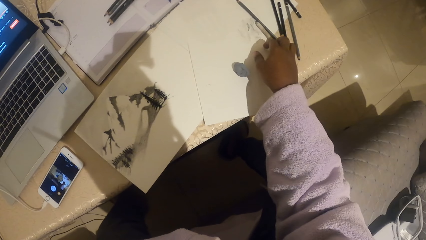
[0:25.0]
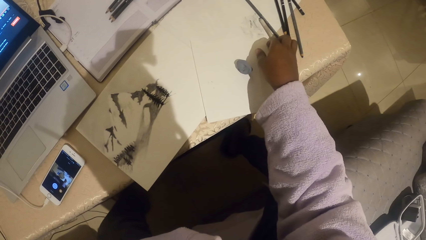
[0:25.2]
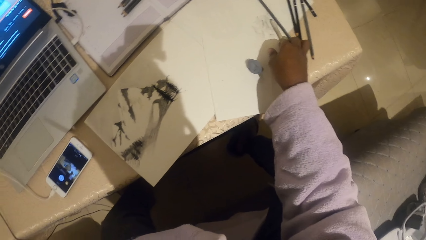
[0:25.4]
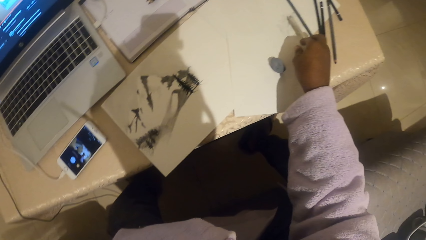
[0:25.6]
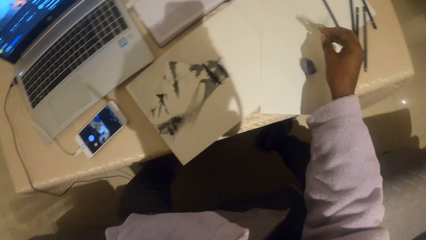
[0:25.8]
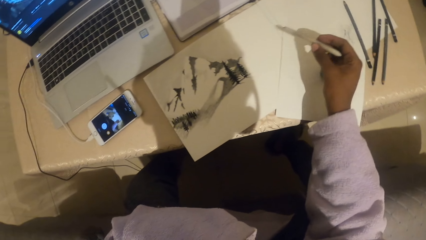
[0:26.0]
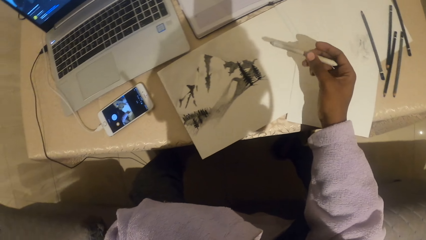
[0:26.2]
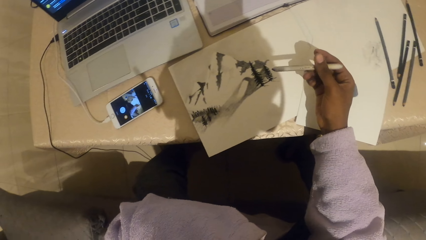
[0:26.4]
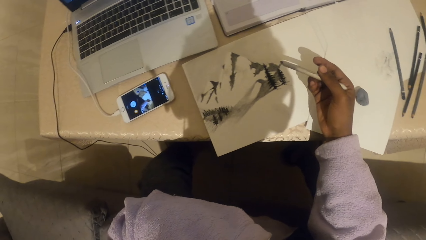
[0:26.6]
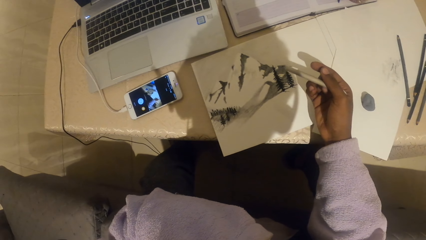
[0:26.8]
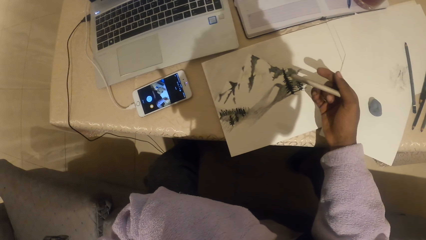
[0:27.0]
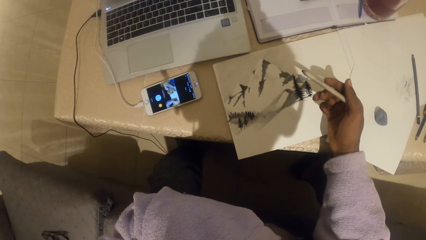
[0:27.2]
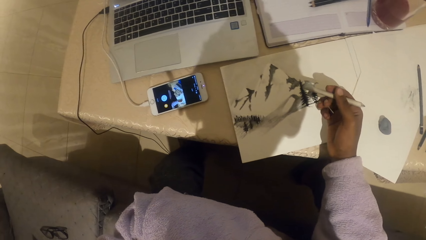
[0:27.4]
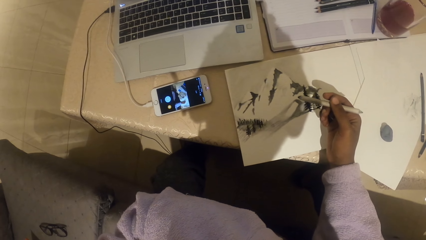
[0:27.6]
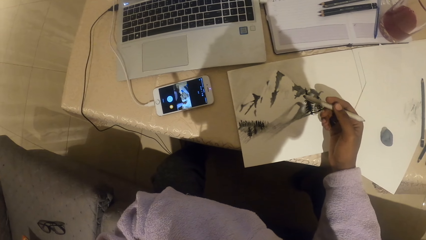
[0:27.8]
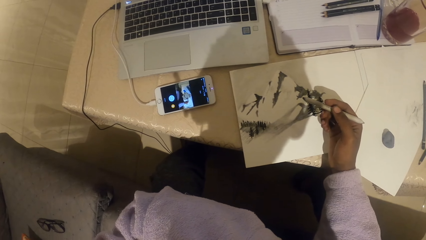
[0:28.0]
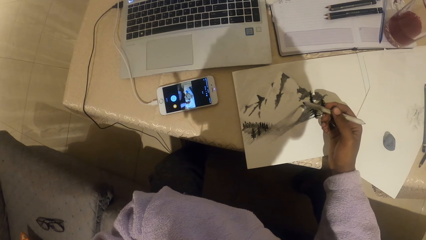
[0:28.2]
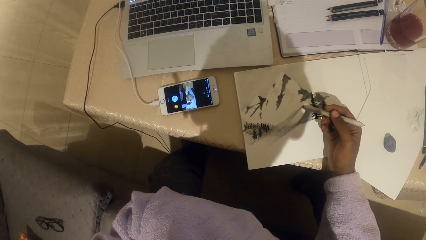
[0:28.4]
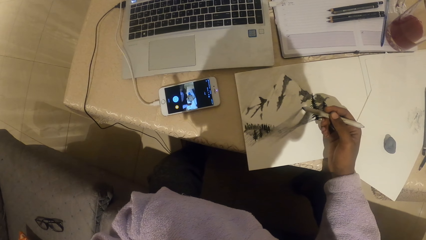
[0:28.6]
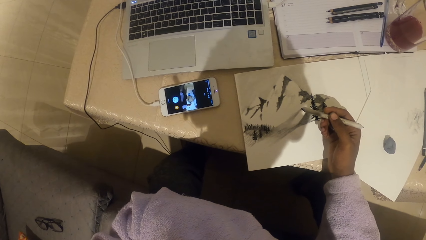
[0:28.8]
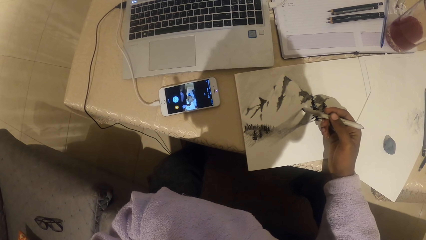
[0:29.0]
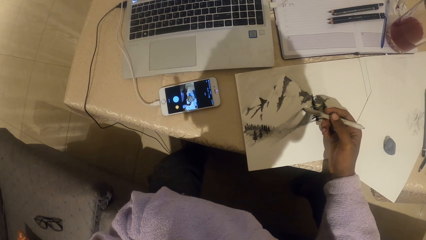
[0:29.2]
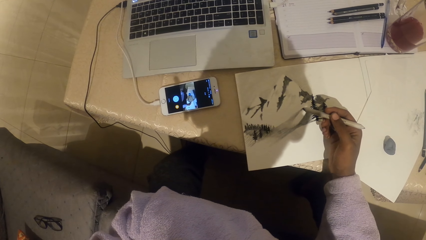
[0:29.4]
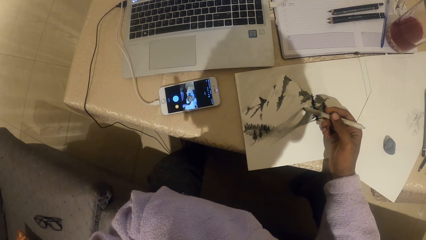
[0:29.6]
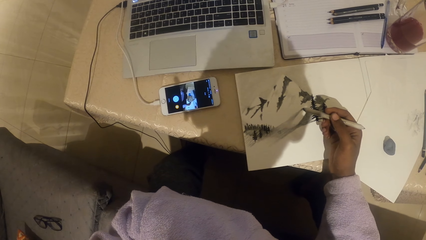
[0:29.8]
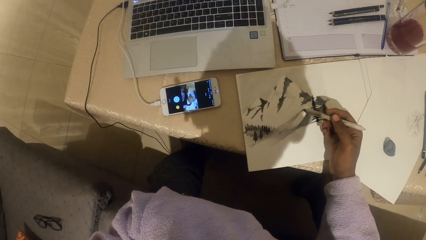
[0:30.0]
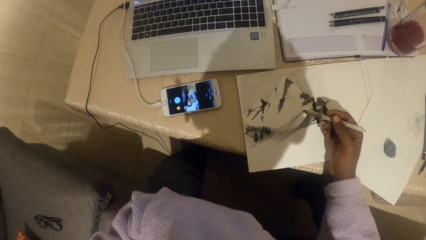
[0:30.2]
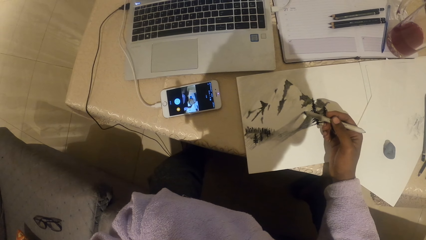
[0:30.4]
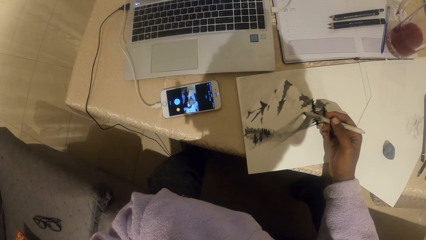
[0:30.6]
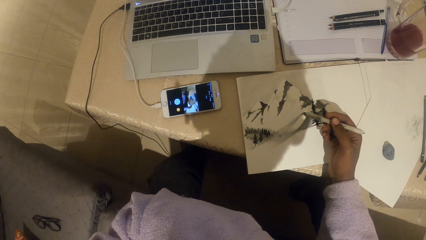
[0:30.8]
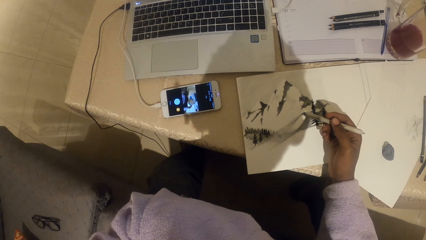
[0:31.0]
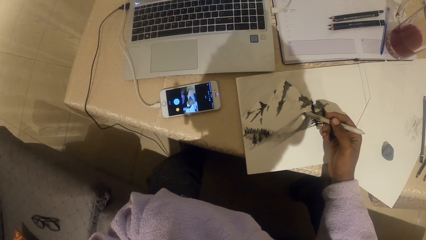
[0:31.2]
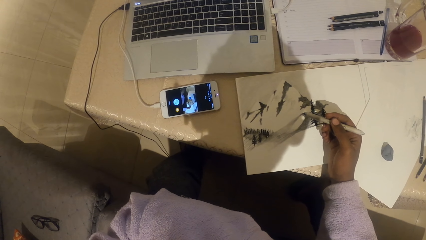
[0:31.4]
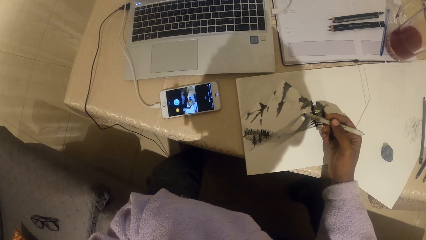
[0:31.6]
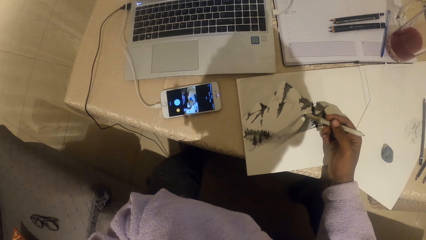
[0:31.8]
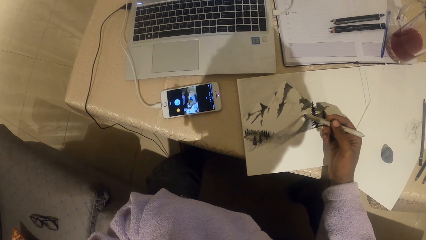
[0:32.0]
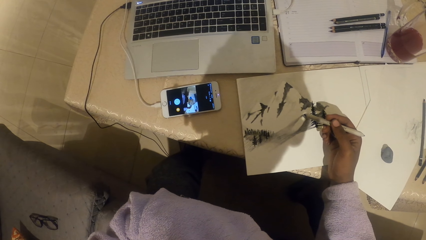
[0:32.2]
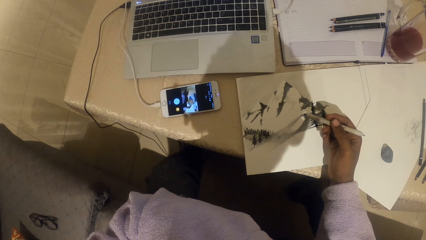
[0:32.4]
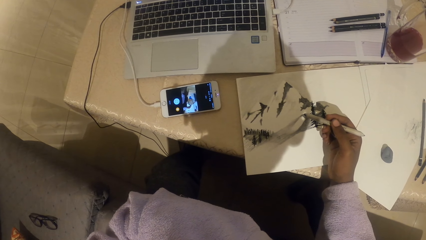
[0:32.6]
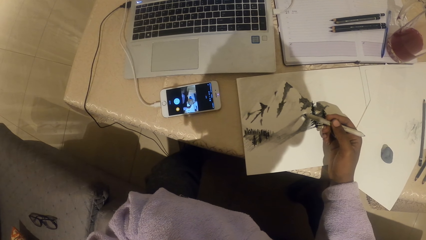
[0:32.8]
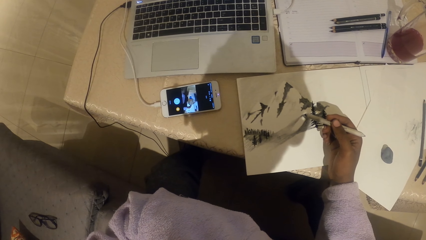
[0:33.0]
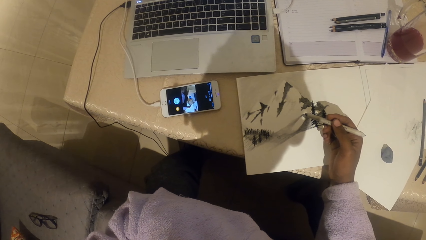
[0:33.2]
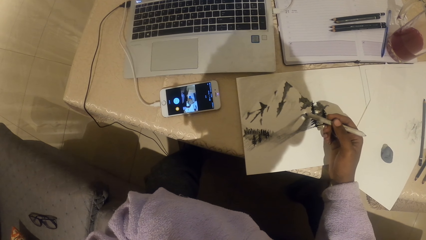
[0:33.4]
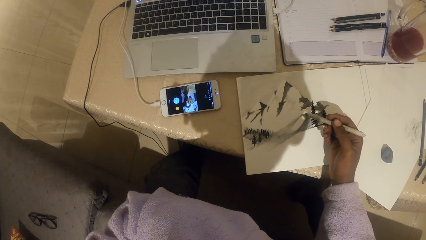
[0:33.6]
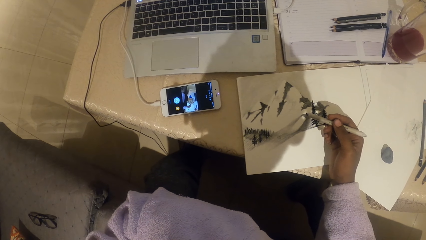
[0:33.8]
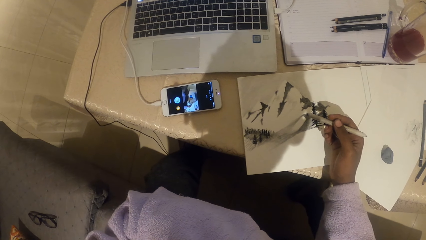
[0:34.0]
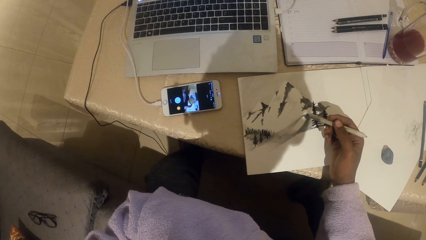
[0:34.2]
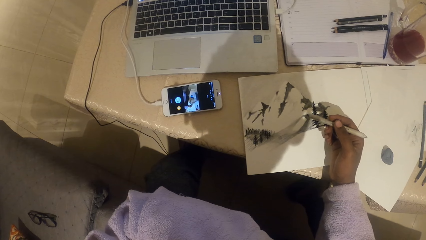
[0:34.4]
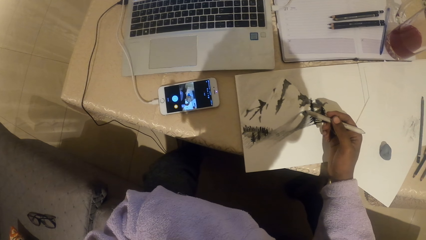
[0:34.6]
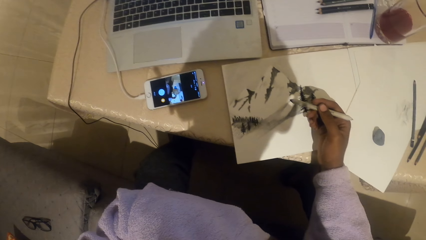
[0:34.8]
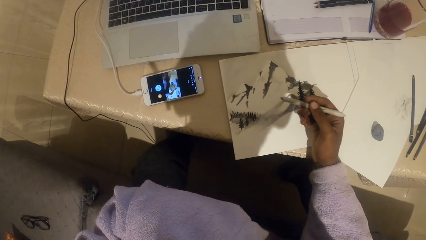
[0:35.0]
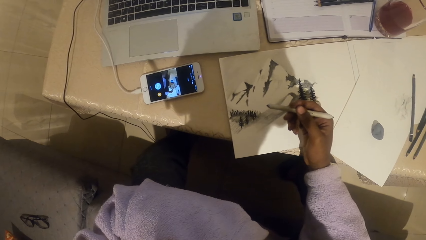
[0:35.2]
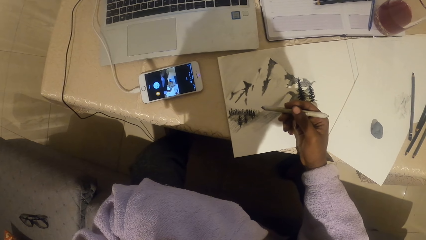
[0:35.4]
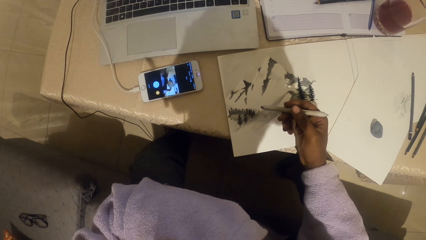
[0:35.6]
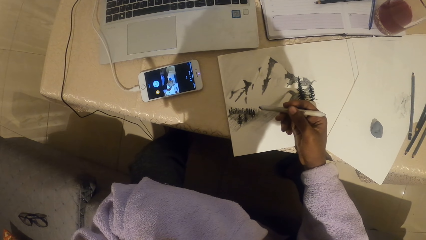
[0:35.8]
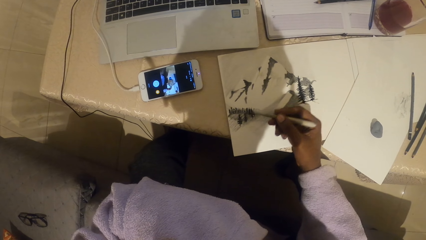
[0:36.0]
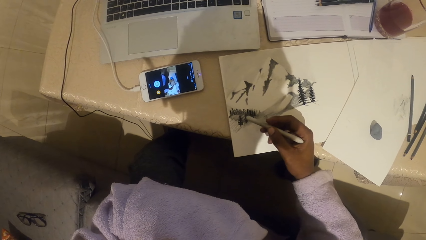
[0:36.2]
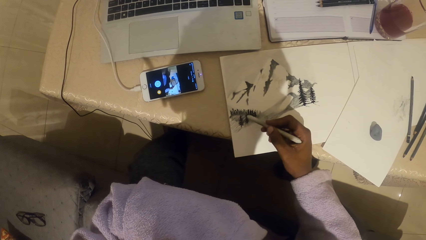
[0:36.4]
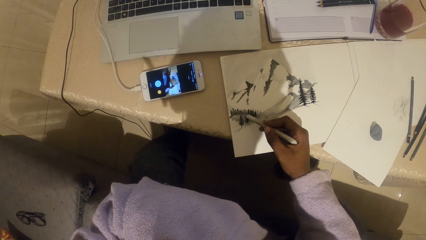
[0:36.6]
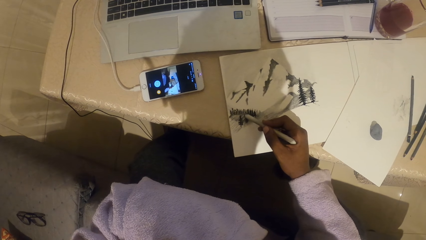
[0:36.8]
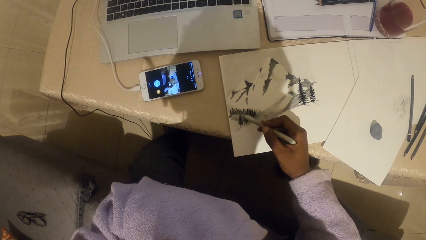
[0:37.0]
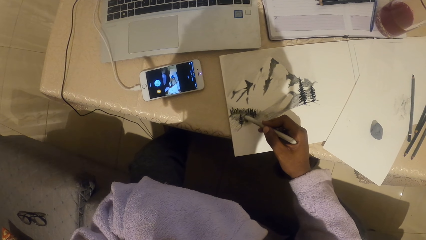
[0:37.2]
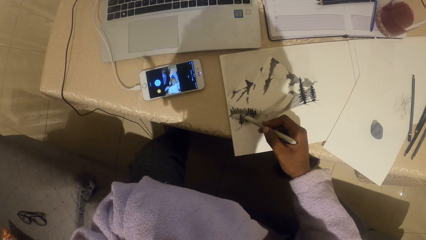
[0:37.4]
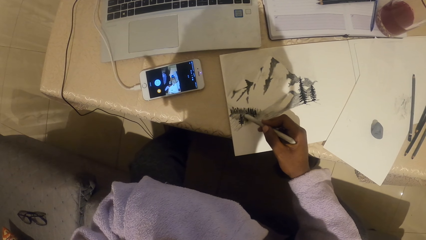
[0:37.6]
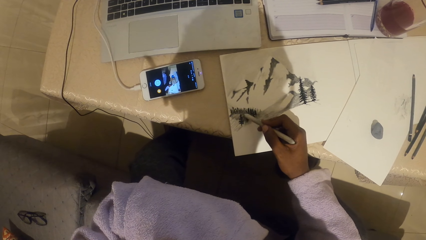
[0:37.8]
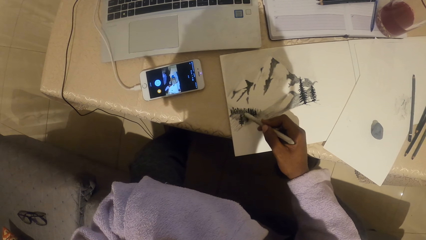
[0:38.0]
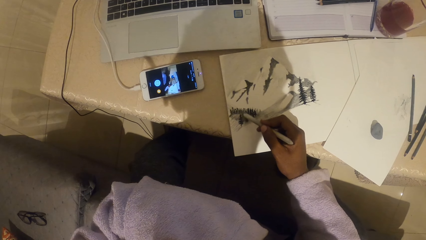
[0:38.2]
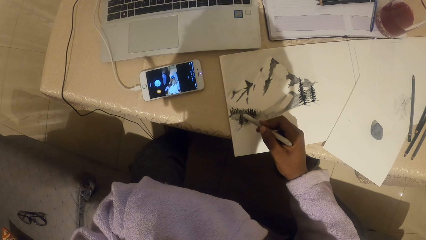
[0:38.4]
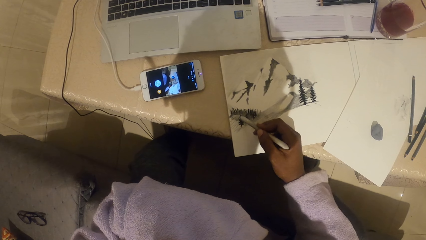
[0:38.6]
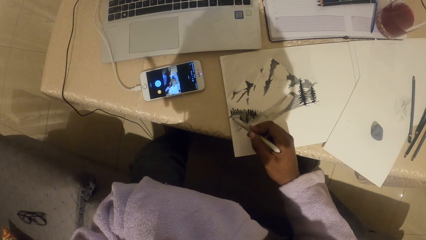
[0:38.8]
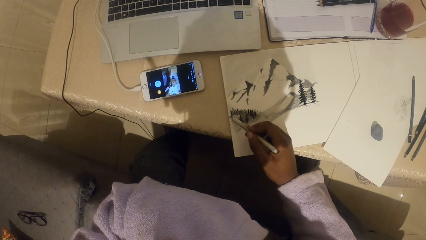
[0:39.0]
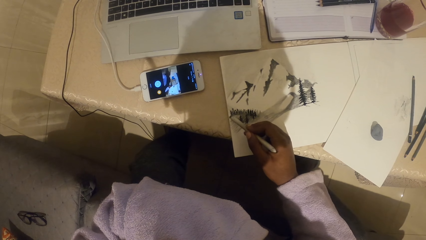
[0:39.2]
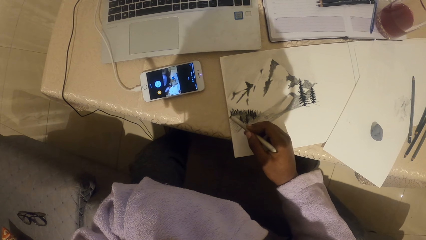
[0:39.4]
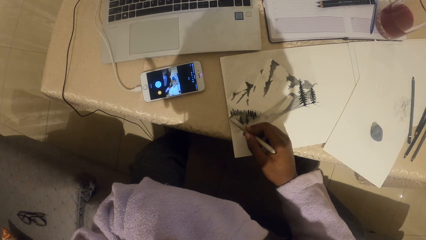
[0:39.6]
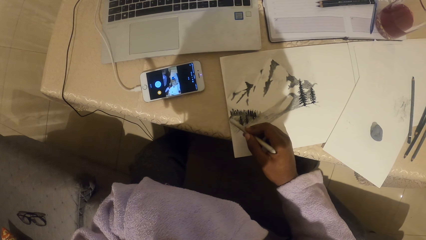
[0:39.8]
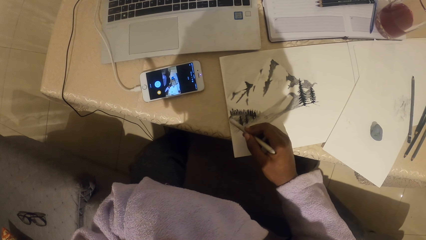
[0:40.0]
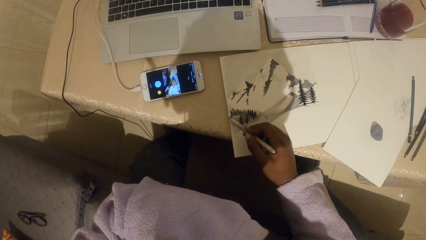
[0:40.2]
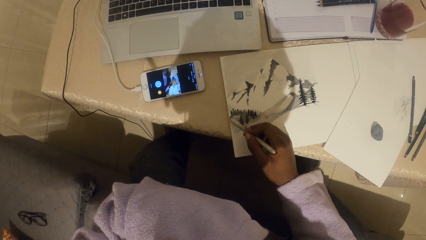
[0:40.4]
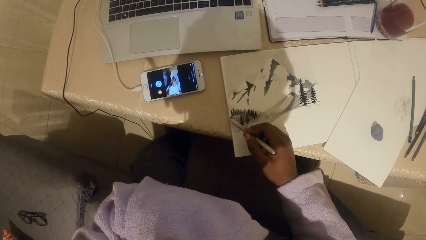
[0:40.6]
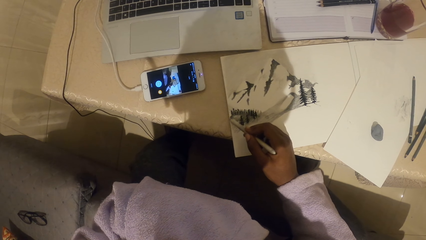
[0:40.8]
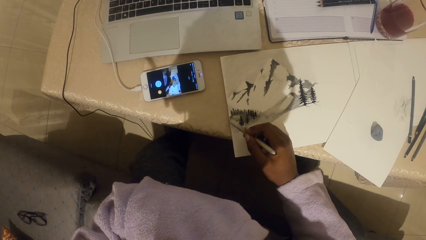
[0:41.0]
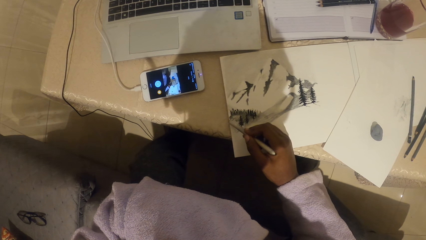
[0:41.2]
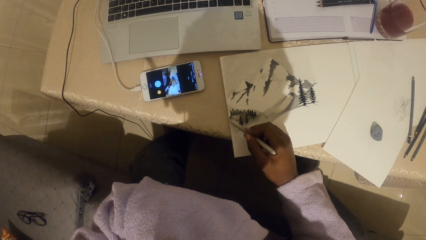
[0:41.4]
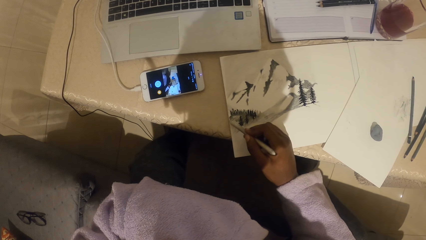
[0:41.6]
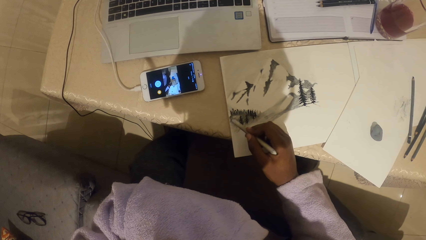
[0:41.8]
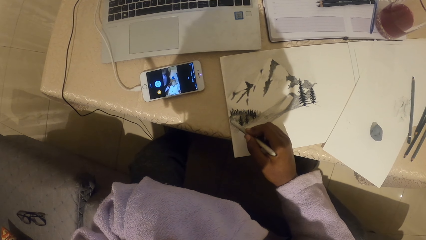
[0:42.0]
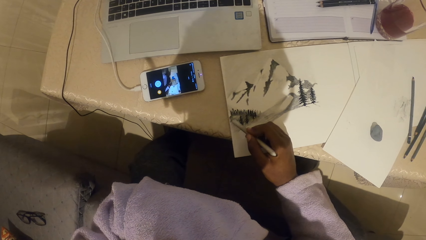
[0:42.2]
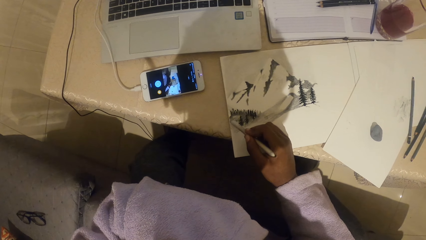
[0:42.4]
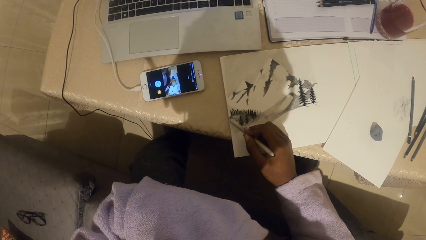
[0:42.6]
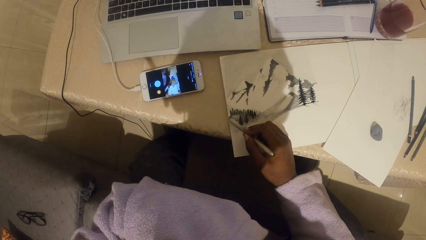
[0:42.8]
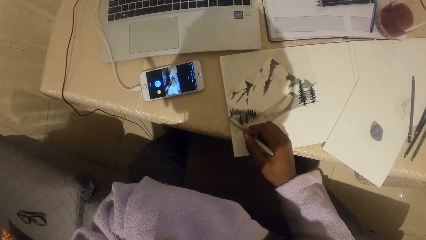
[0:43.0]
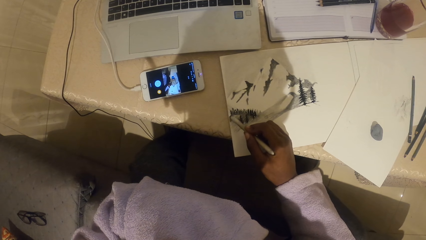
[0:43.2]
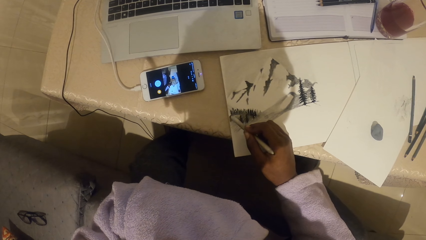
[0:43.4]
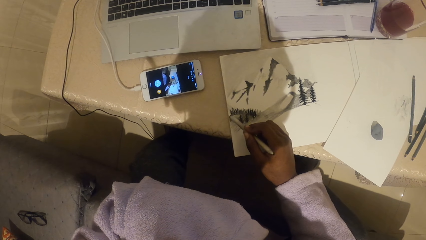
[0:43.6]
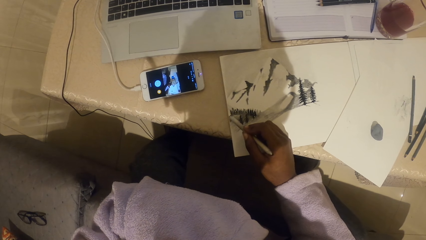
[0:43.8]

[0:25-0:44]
The camera wearer holds the paint brush. They pick the pen. They look around. They look at the phone. They paint on the paper. They decorate the picture.
